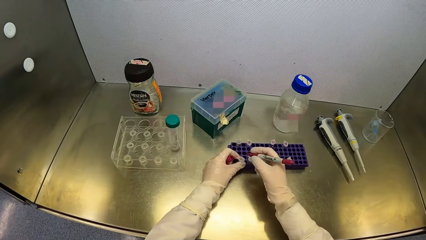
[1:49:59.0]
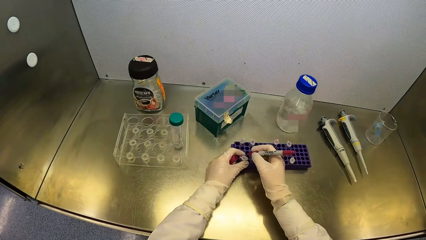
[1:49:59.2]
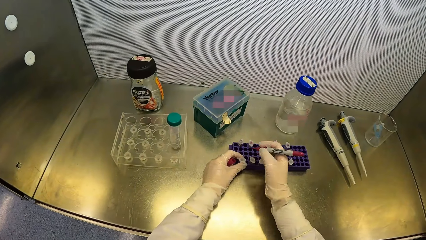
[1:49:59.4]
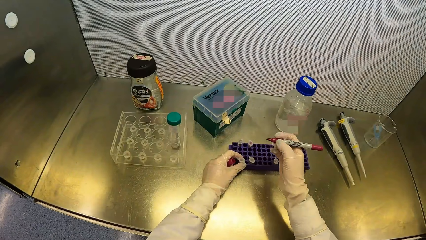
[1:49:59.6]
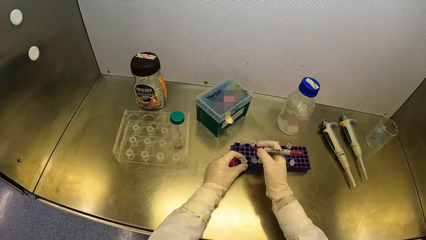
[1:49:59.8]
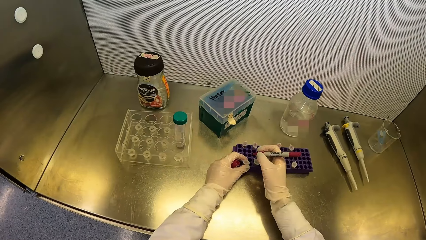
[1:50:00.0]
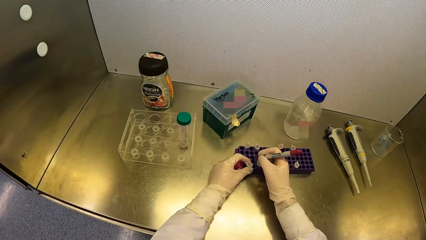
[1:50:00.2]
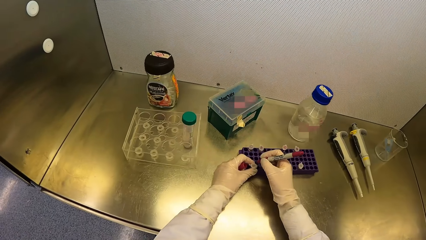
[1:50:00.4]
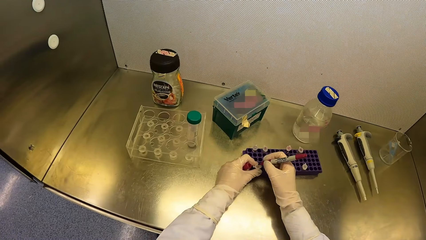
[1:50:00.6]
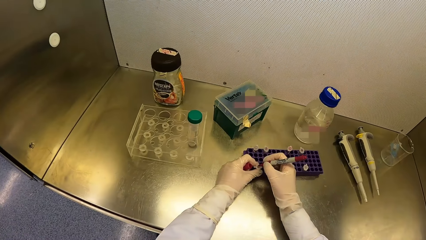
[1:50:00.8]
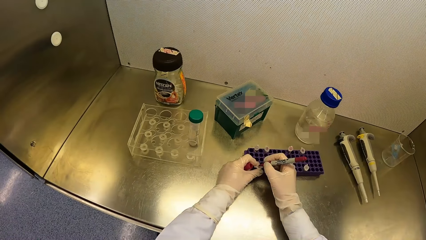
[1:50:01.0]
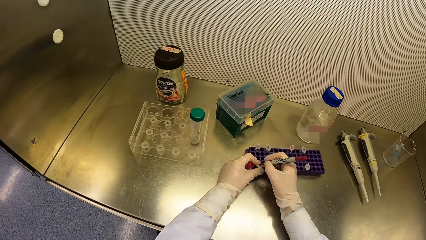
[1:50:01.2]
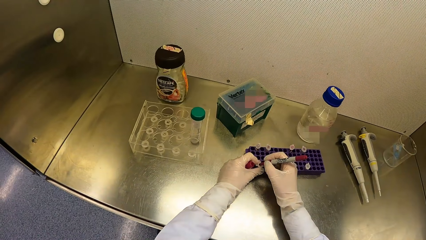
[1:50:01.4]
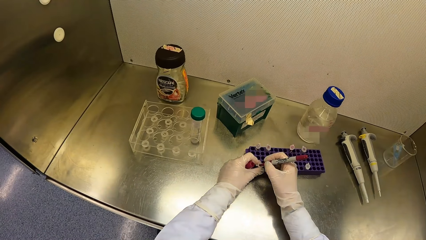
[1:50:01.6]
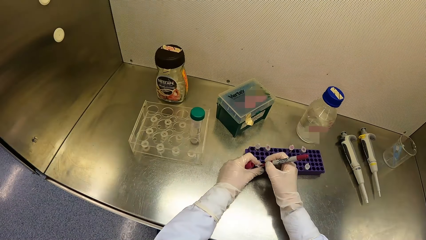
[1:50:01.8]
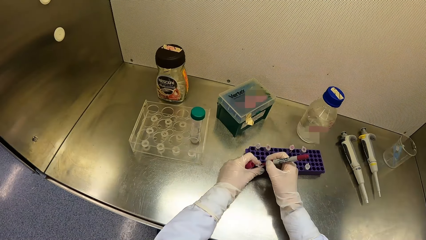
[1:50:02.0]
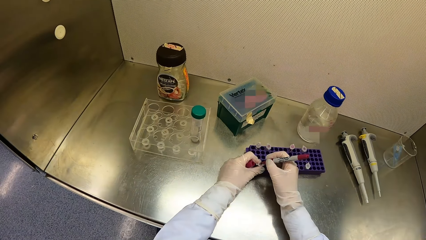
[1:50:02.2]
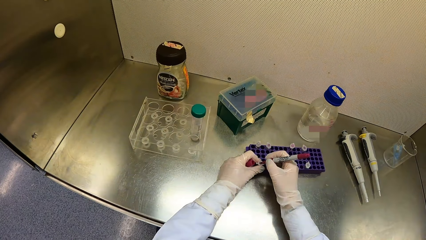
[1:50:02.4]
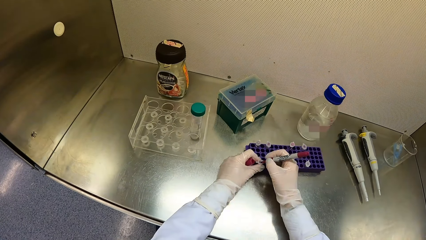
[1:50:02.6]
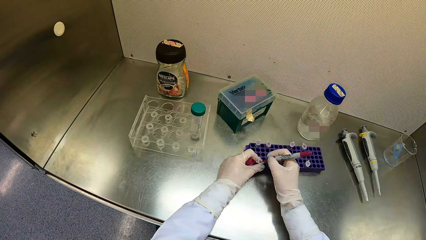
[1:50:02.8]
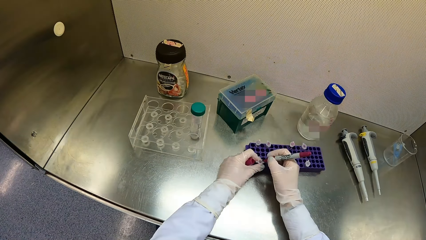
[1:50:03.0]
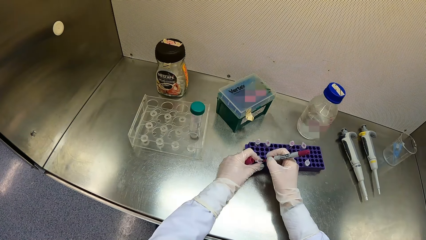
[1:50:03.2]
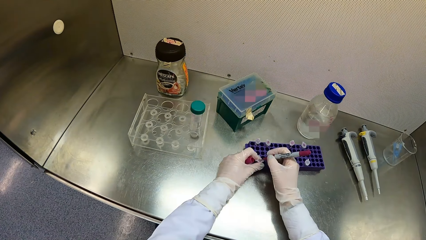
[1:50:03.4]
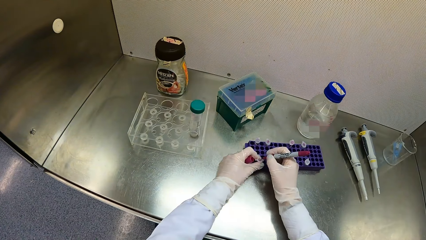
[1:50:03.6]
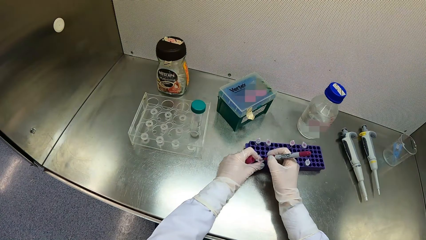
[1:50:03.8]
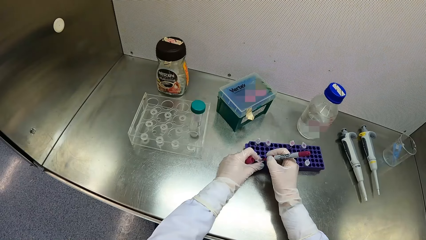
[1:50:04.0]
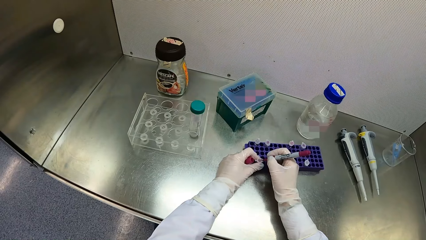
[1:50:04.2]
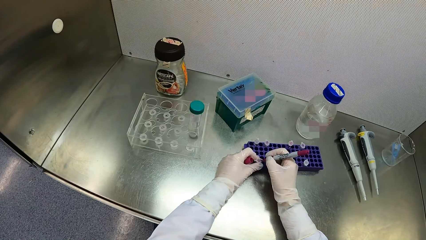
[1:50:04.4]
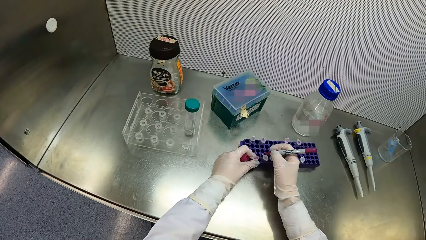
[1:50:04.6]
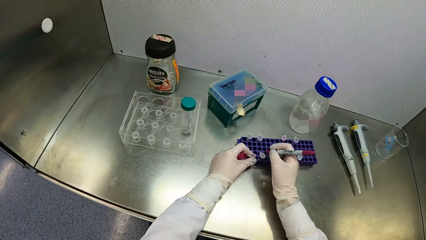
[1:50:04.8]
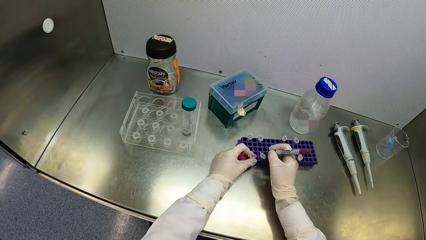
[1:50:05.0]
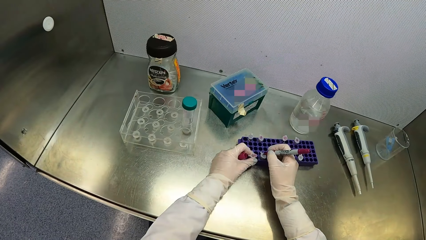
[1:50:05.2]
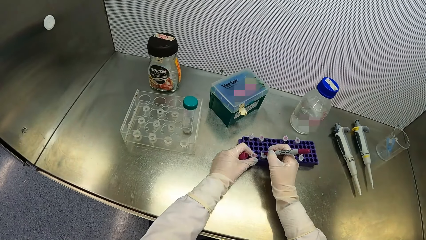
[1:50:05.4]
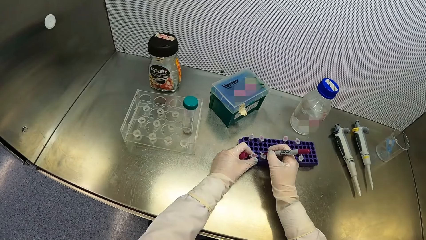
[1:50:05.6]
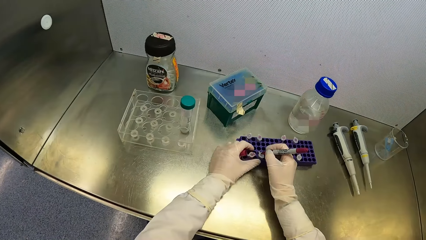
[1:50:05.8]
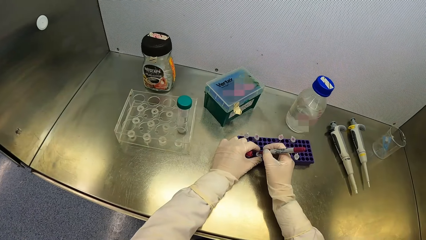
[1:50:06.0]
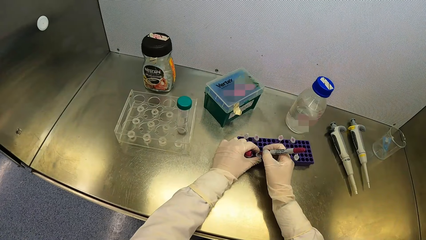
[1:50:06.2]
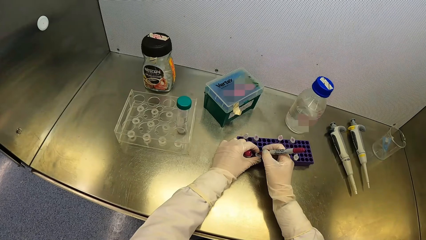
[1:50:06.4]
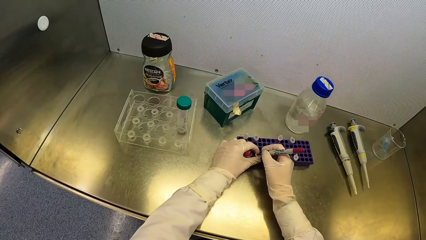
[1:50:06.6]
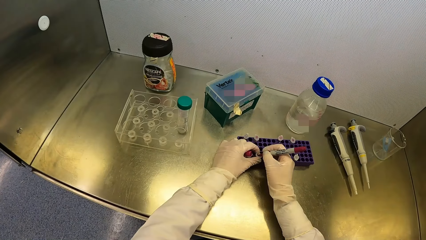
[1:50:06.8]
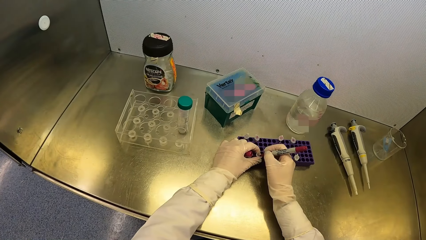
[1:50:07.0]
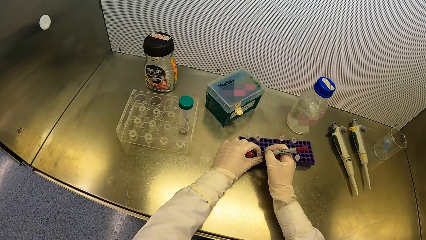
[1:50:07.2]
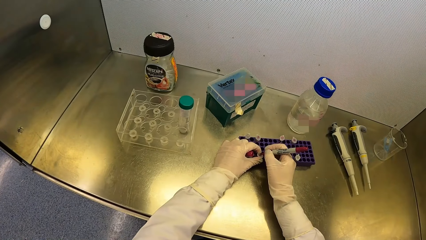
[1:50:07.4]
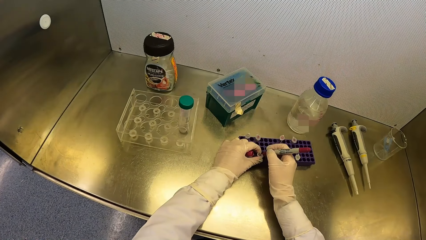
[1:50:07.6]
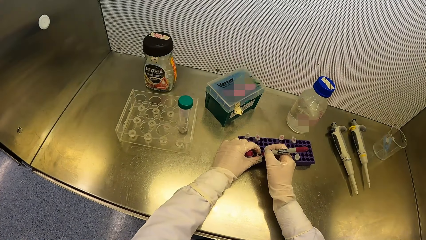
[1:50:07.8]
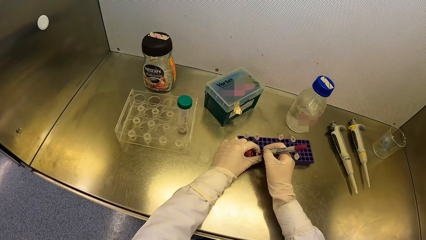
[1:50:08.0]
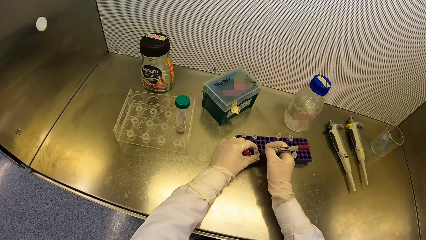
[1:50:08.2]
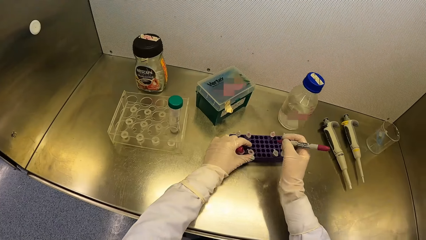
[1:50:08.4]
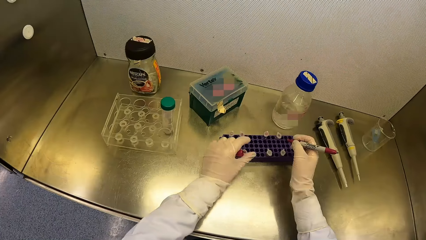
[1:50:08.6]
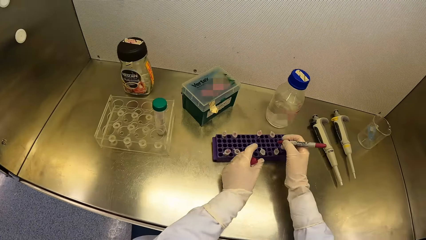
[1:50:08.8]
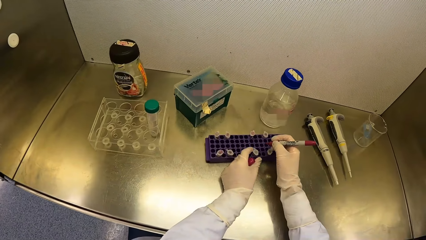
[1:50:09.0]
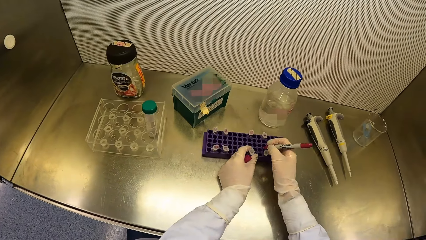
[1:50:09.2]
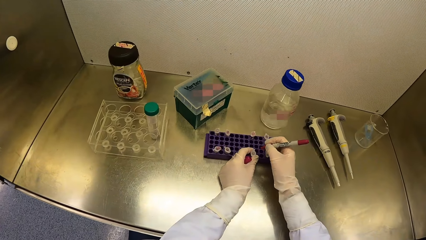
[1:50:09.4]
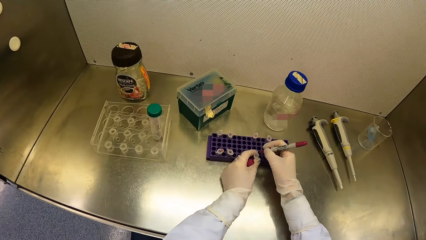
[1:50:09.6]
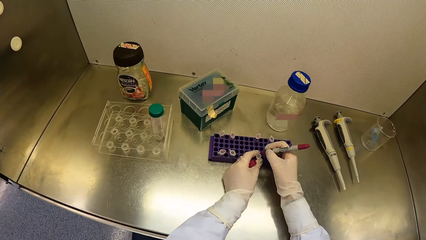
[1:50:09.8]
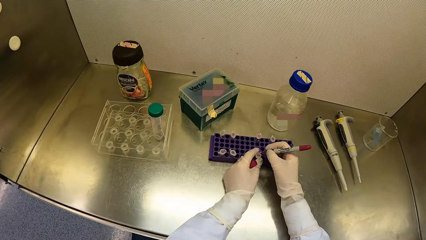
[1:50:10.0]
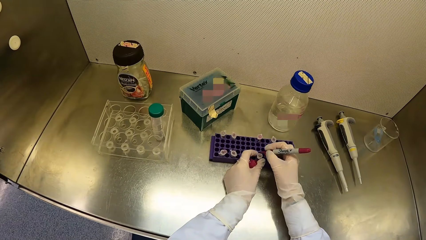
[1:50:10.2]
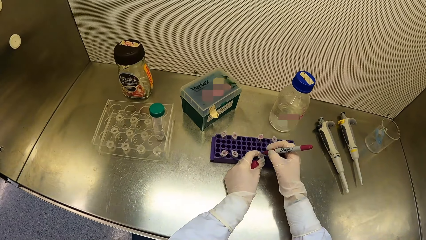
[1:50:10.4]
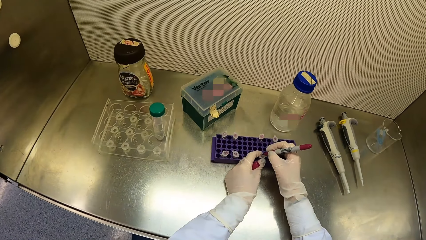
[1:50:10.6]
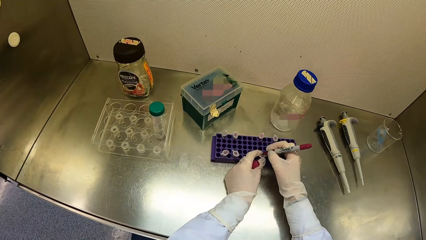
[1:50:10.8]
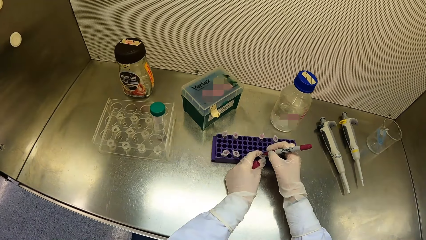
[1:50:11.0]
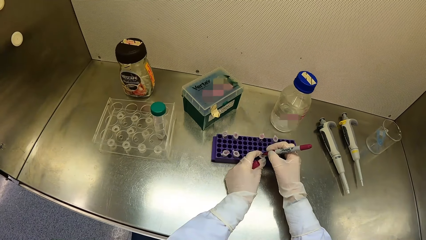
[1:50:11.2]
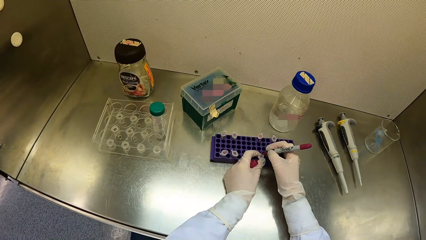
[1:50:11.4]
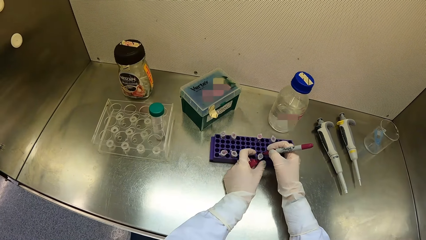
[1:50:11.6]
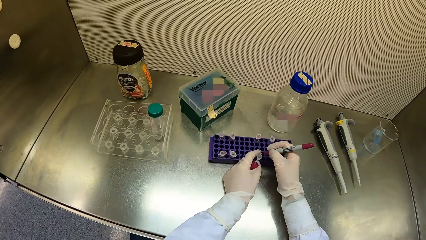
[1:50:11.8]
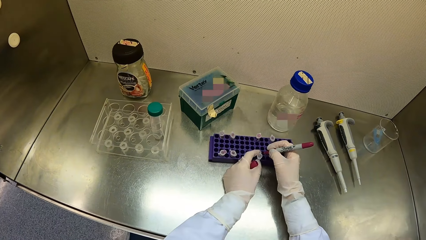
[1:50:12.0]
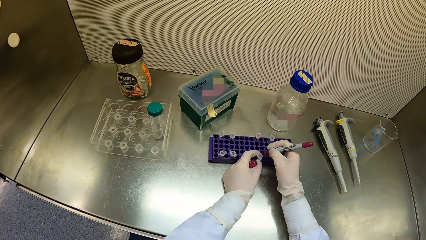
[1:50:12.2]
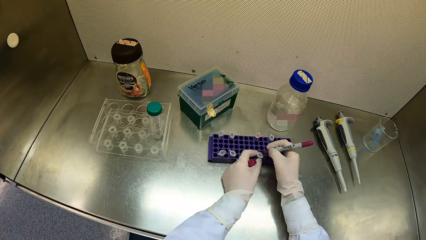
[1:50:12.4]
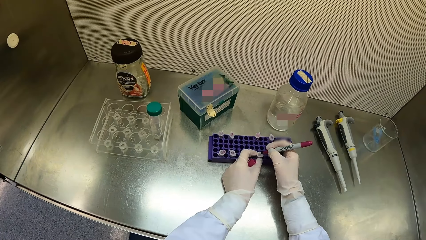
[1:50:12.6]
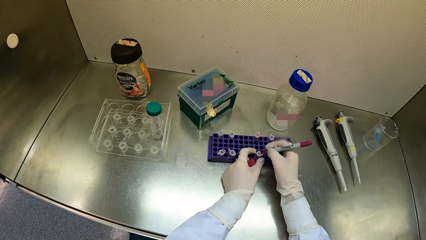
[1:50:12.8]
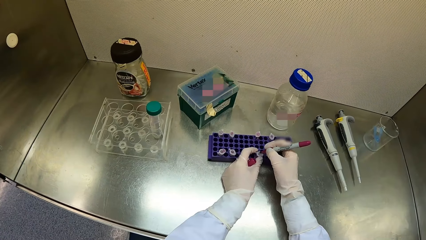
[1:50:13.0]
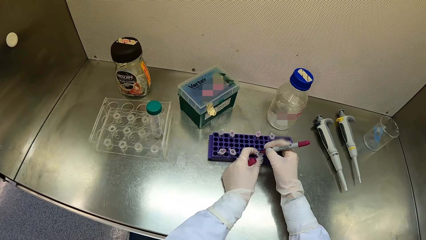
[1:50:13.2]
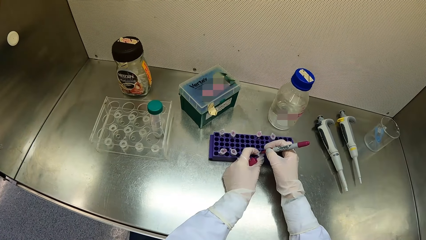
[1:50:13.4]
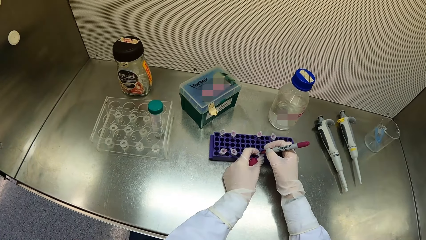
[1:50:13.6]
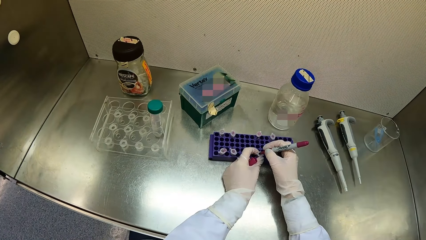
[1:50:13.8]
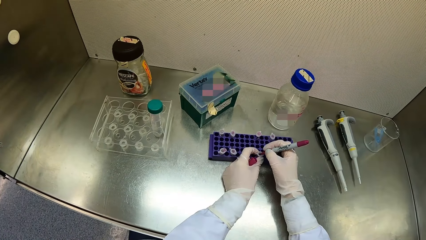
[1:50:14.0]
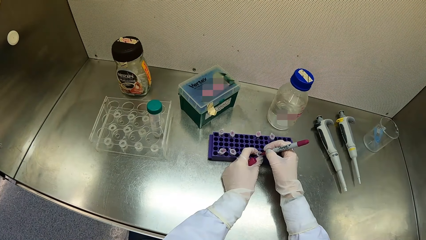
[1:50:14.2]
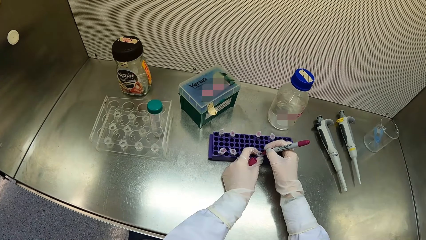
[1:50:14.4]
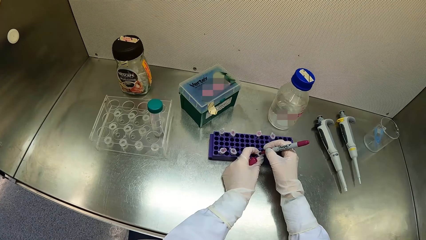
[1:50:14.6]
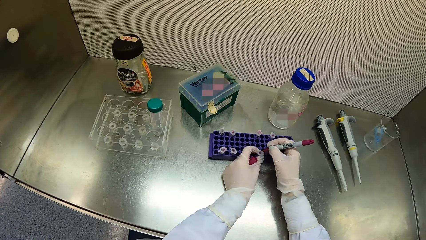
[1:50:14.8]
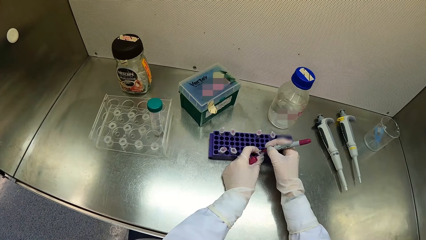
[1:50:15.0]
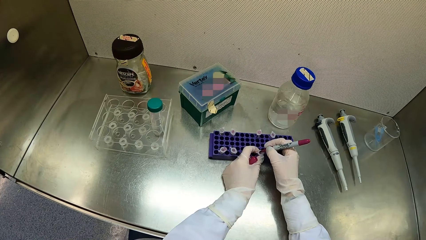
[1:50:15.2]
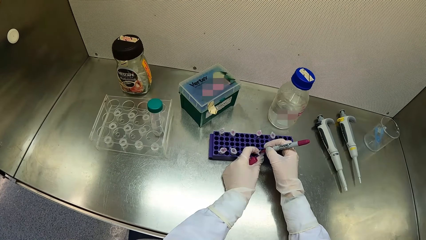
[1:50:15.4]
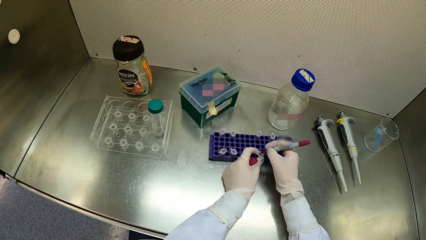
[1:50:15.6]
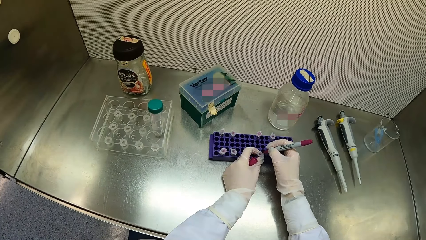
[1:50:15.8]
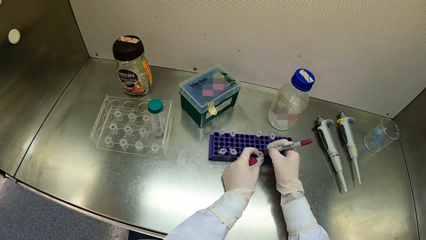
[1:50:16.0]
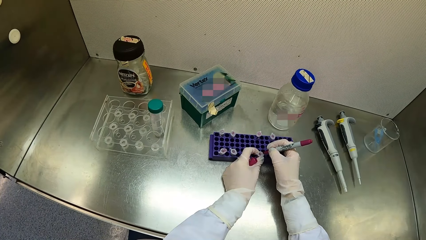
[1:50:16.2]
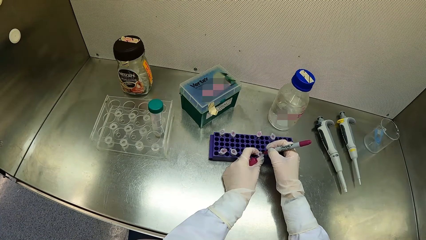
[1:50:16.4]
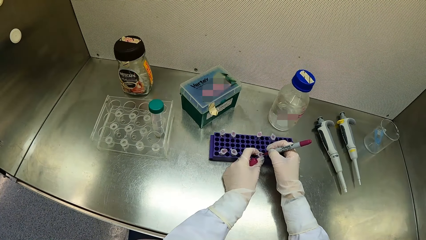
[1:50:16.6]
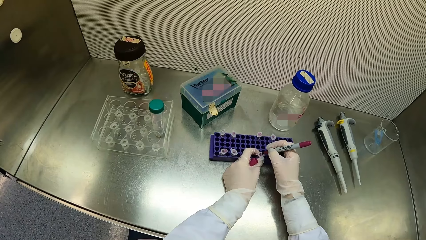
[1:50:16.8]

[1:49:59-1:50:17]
The camera wearer holds a test tube in the test tube crate on the table with his left hand. He picks the test tube. He writes on the test tube in his left hand with the marker in his right hand. He holds the marker in his right hand to a test tube in the test tube crate on the table. He holds the test tube in the test tube crate on the table with his left hand. He writes on the test tube in his left hand with the marker in his right hand. He holds a test tube in the test tube crate on the table with his left hand. He turns the test tube in the test tube rack with his left hand. He writes on the test tube in his left hand with the marker in his right hand.
